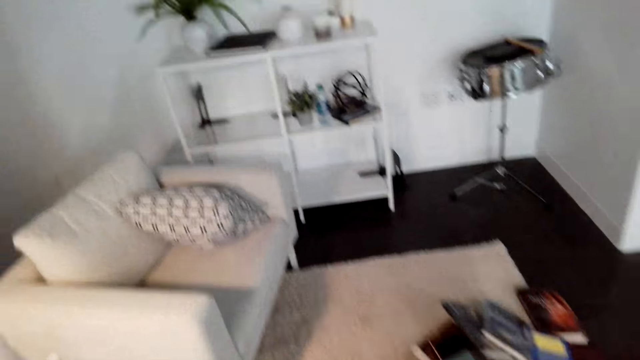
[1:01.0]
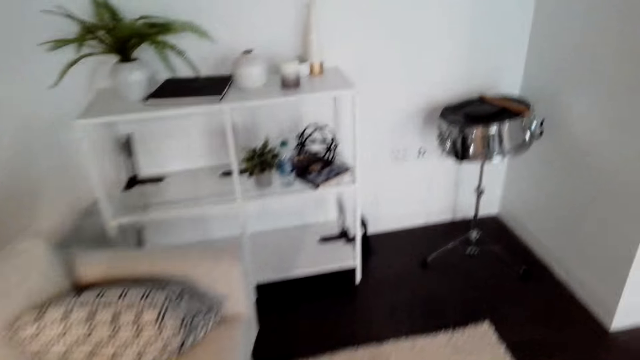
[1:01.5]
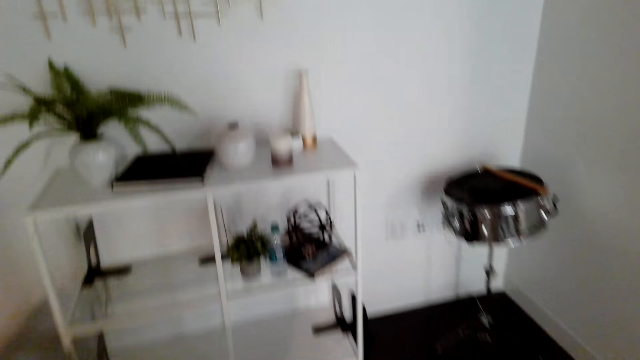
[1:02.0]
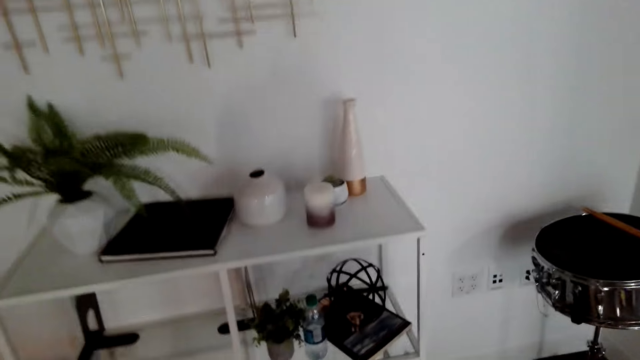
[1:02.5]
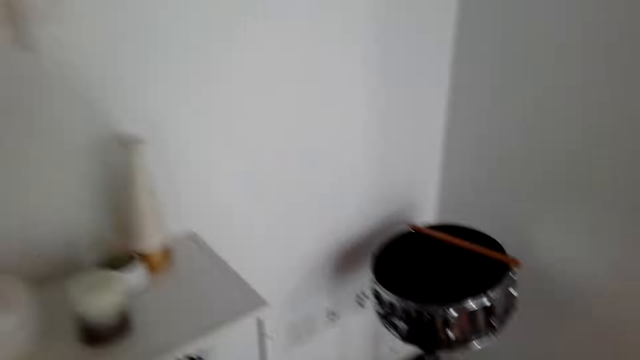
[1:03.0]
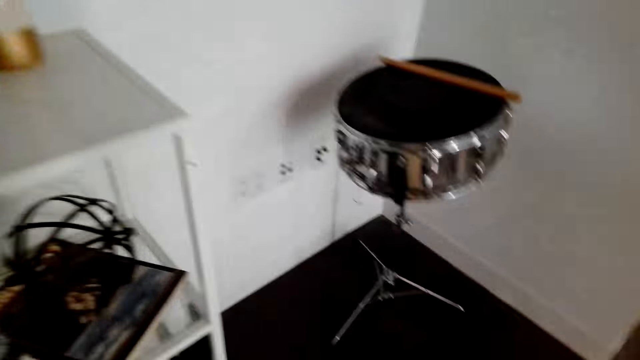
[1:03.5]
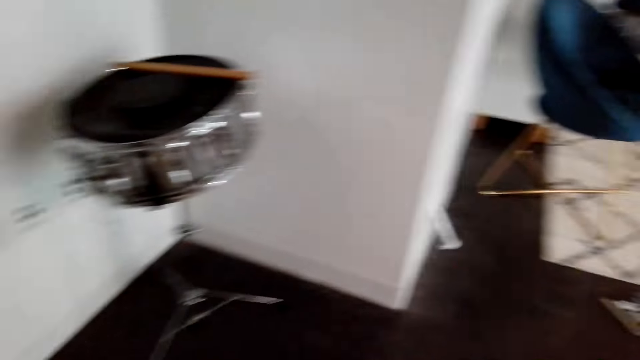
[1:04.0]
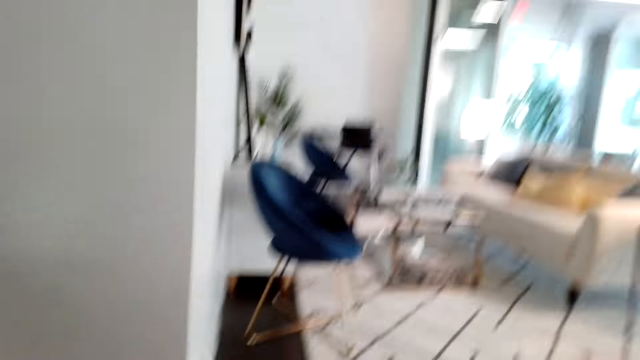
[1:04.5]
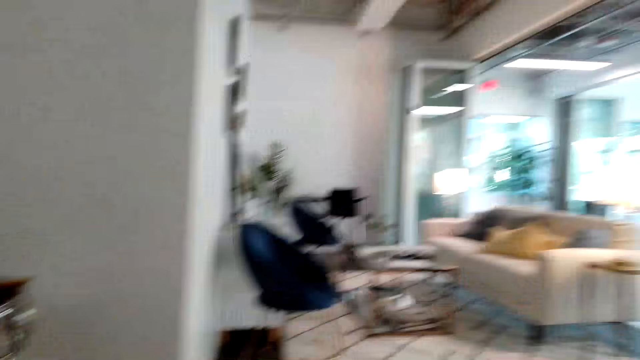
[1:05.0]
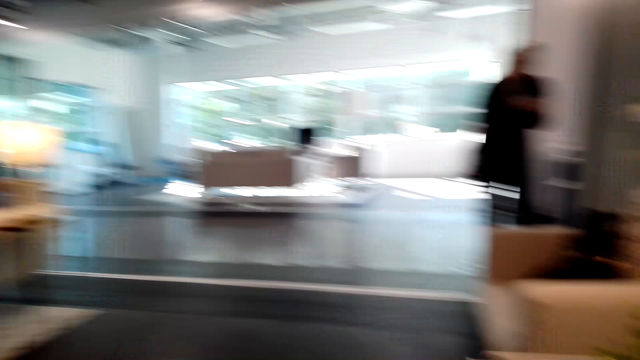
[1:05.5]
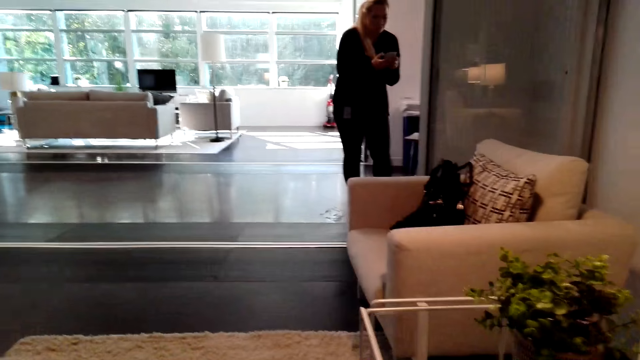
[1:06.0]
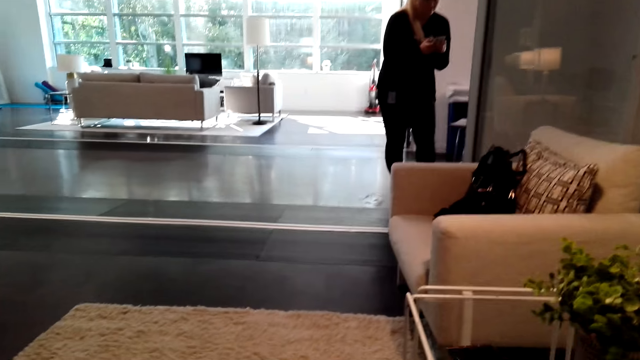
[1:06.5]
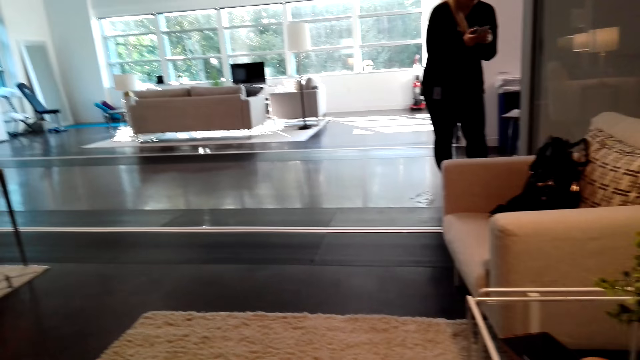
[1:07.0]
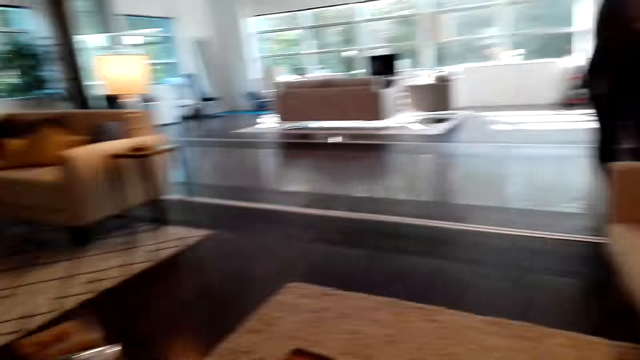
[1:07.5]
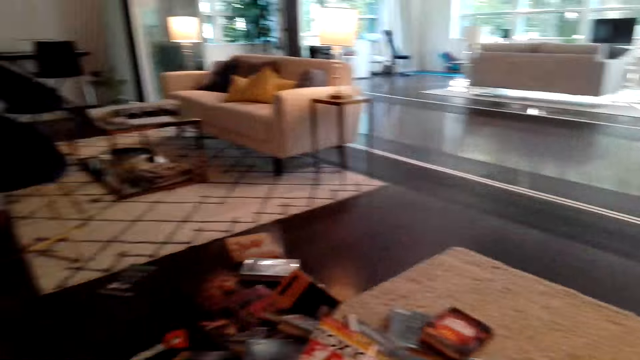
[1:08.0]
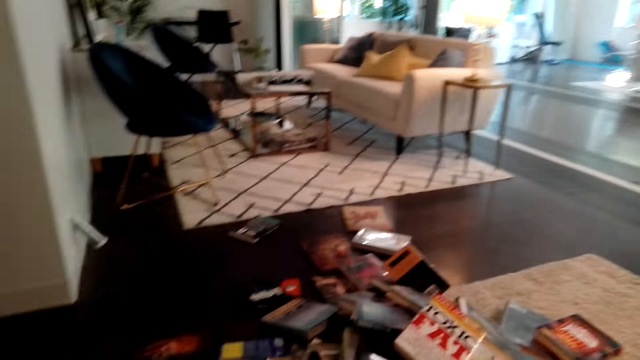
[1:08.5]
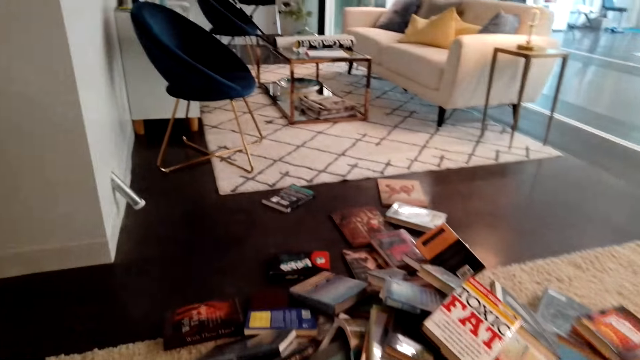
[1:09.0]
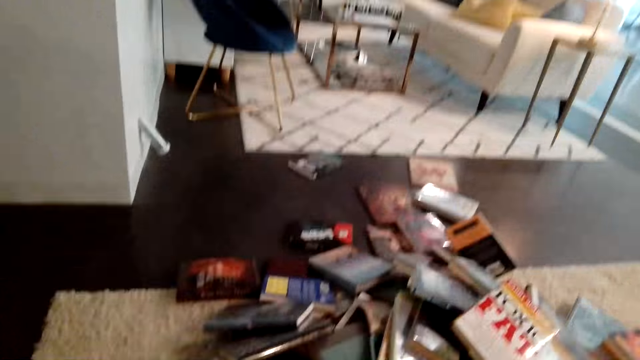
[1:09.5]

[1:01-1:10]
The camera wearer walks towards the living room. They pick a book from the floor. They turn around the room.

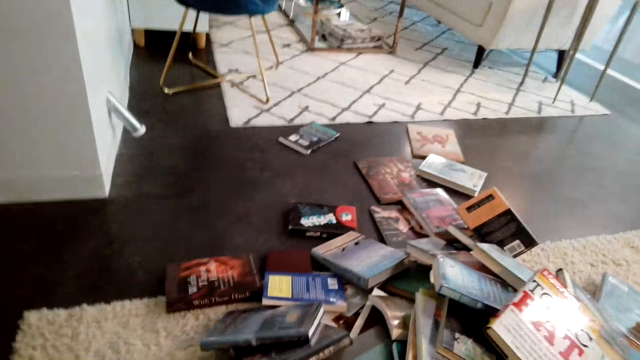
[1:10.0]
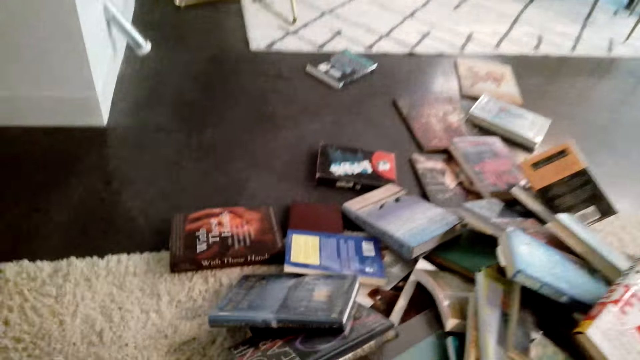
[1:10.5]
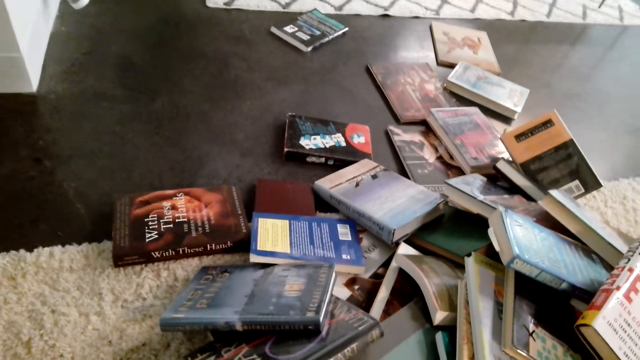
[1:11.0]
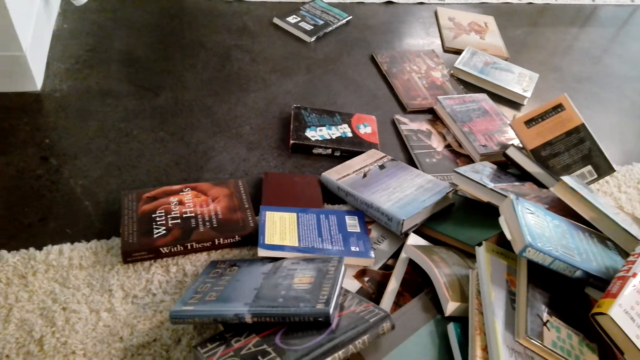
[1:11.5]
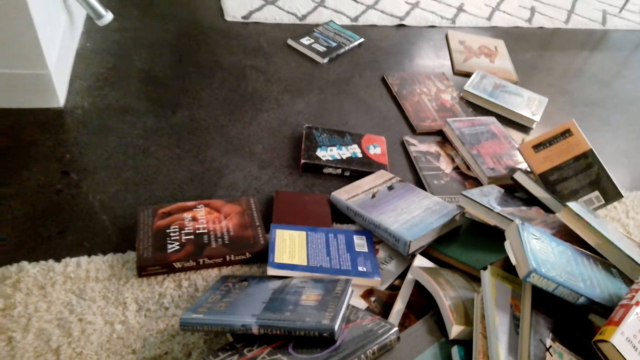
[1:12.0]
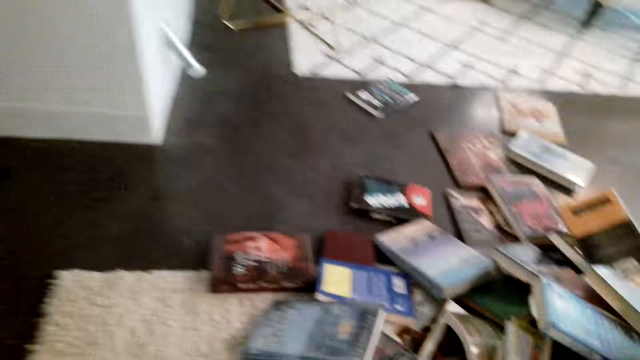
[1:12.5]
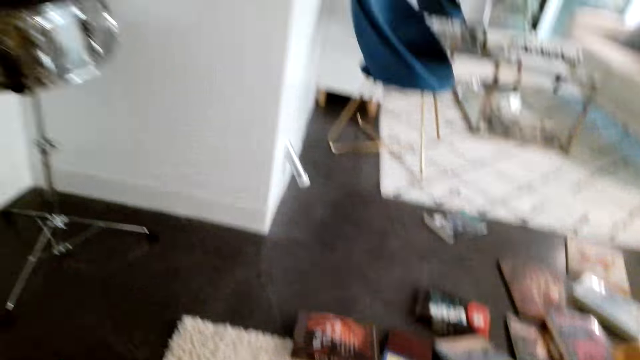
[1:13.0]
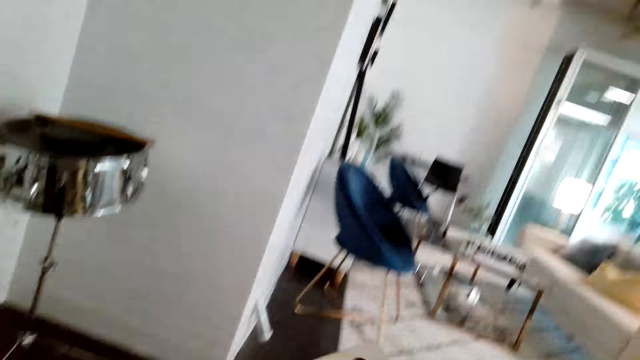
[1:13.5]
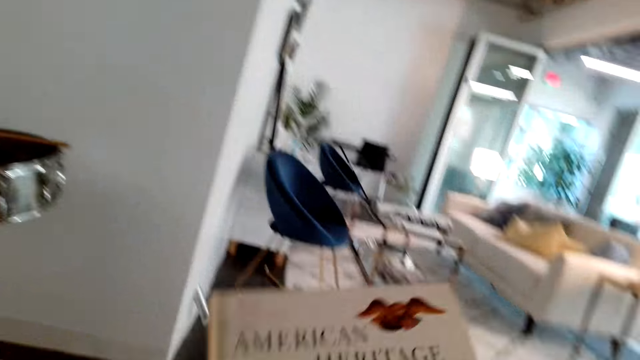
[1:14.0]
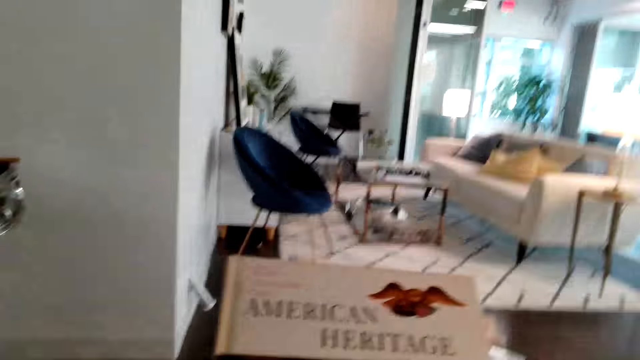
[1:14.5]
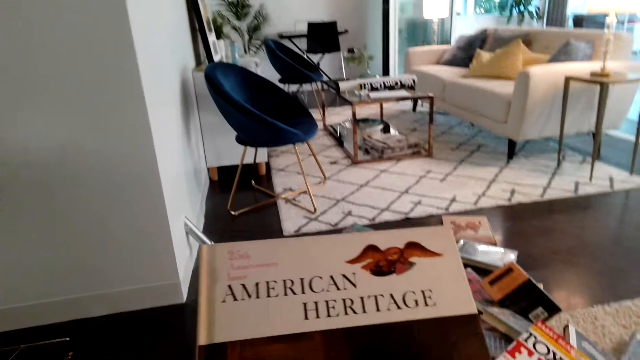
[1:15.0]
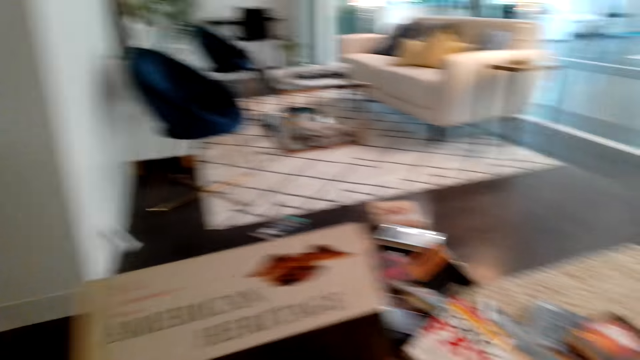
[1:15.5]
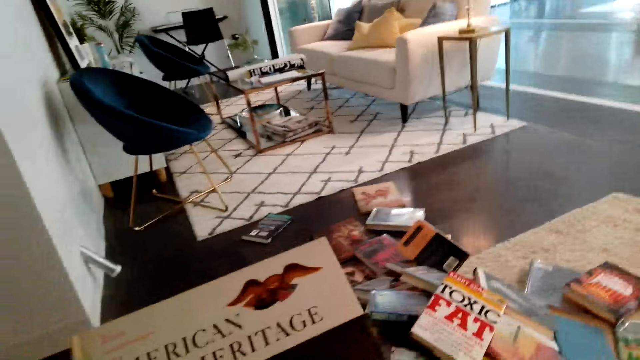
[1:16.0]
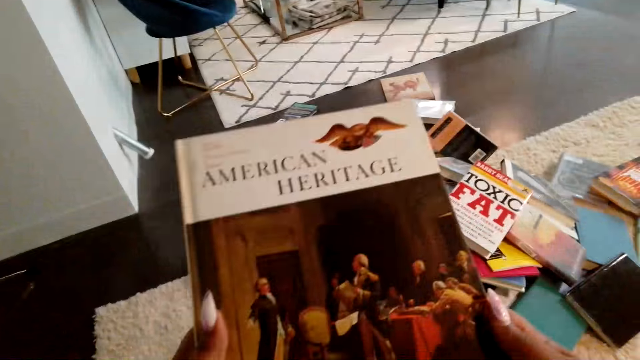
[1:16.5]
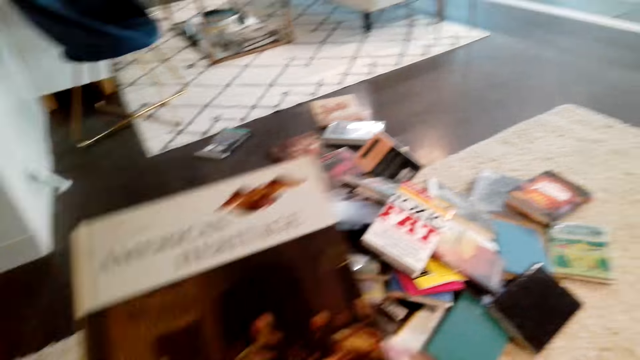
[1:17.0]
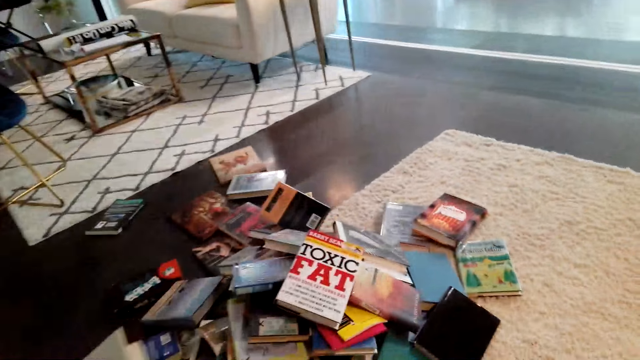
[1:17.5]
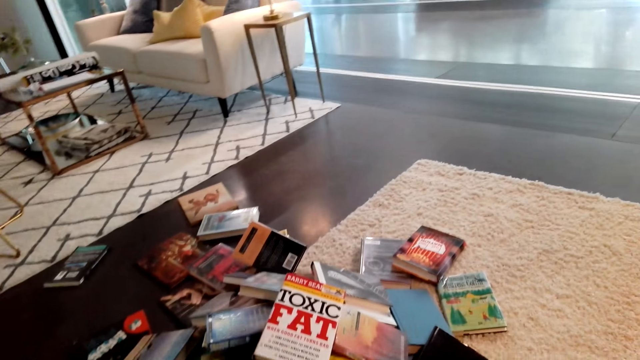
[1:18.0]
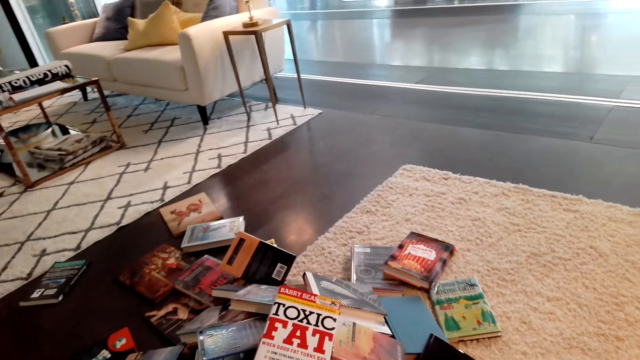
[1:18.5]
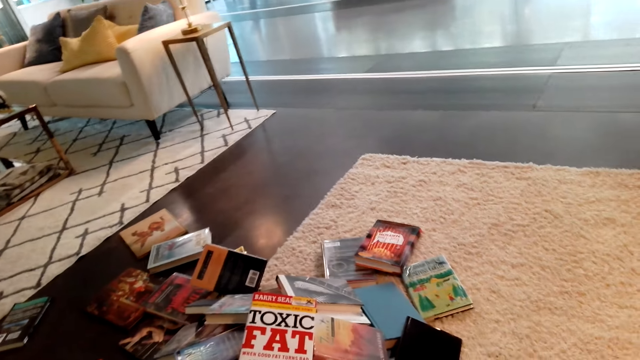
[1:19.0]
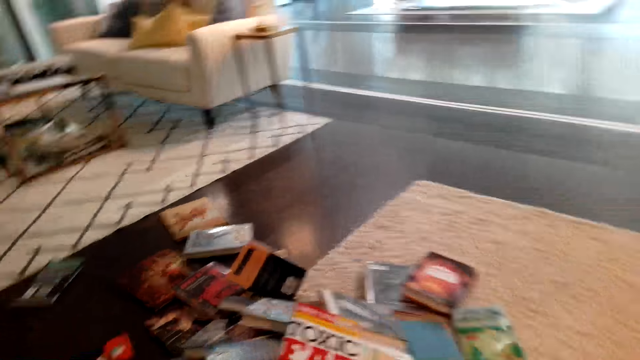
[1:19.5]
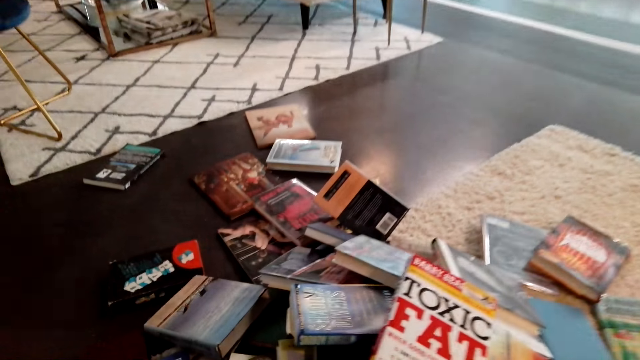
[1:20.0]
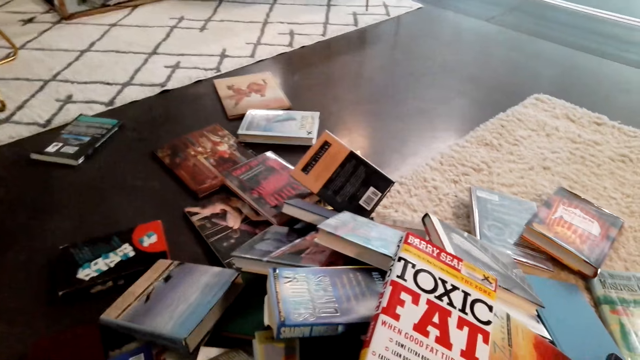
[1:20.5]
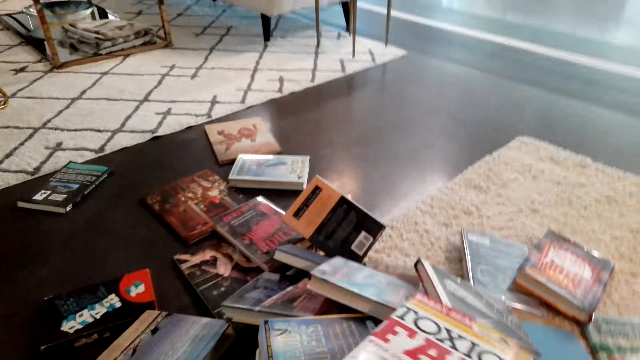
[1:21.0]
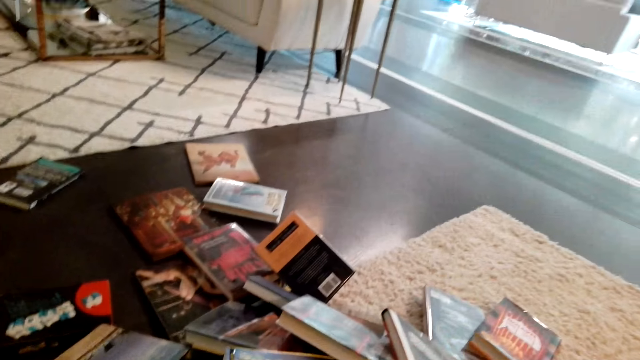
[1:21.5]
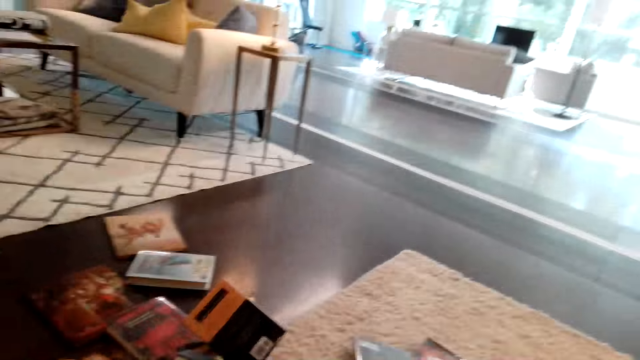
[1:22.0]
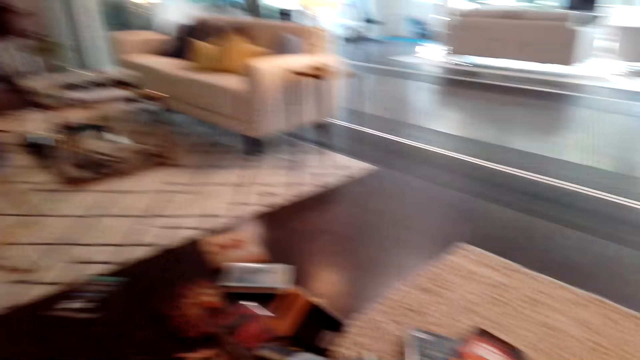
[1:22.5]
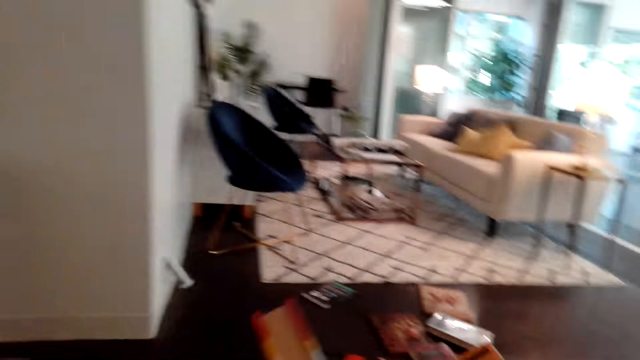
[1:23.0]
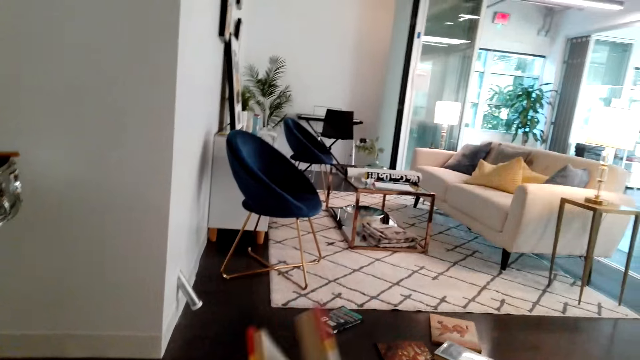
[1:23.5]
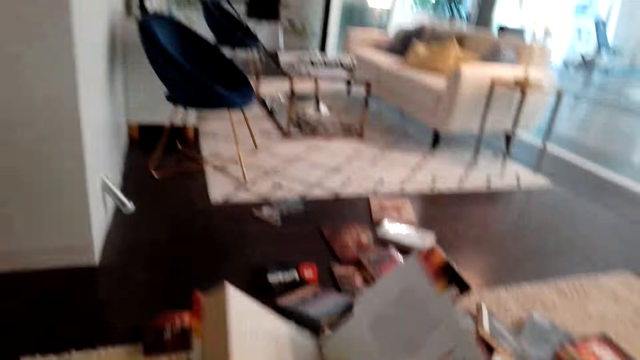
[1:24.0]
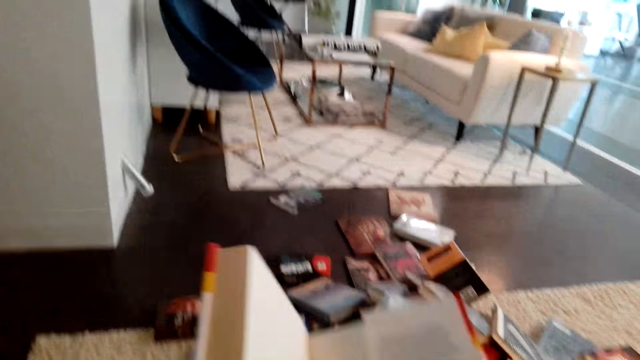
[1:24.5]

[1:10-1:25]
The camera wearer bends towards the floor. They pick a book from the floor. They look at the book. They look around the floor. They place the book on the floor. They pick another book from the floor. They hold the book.
